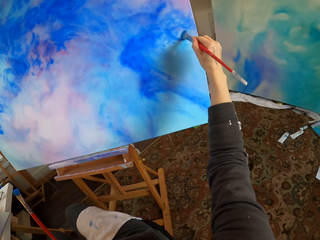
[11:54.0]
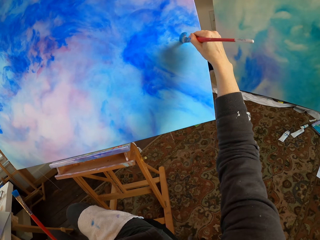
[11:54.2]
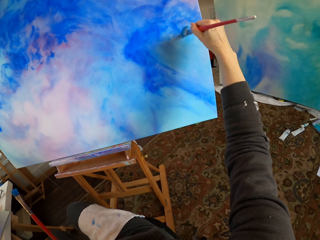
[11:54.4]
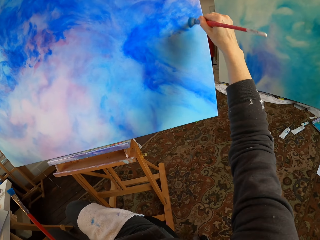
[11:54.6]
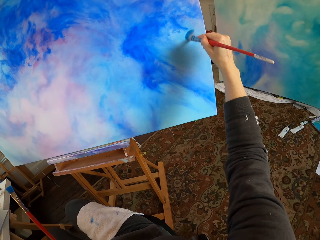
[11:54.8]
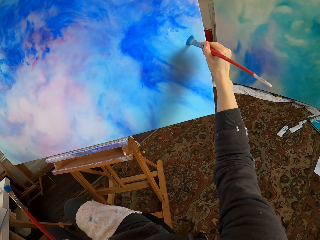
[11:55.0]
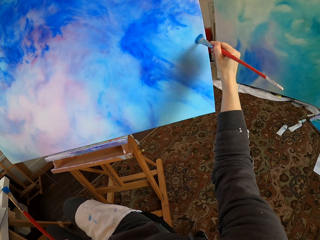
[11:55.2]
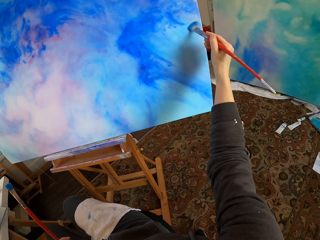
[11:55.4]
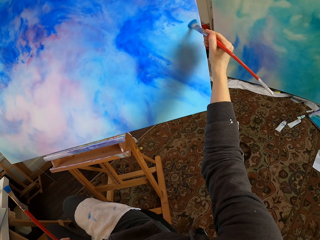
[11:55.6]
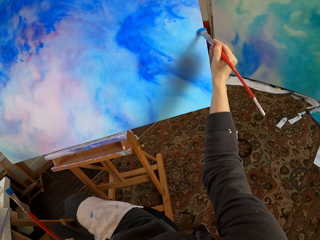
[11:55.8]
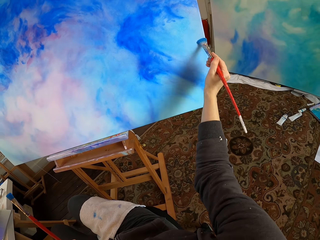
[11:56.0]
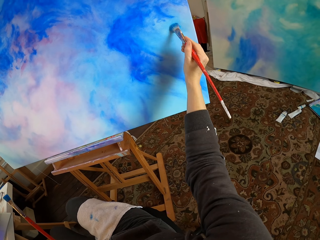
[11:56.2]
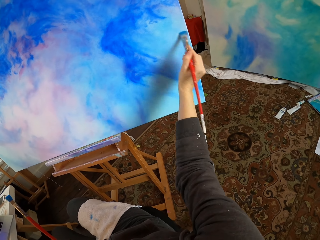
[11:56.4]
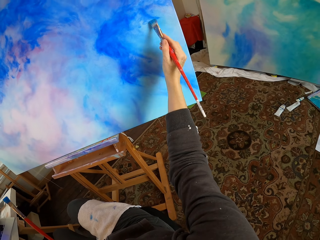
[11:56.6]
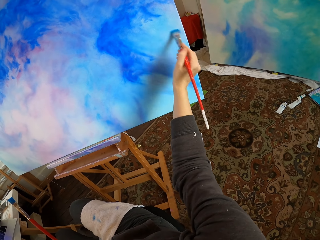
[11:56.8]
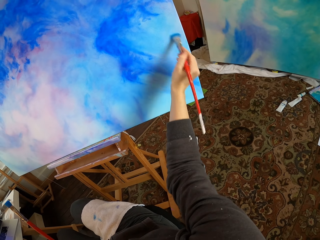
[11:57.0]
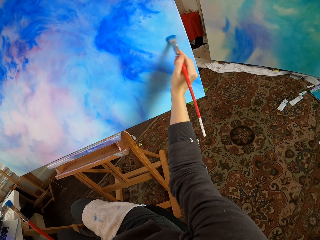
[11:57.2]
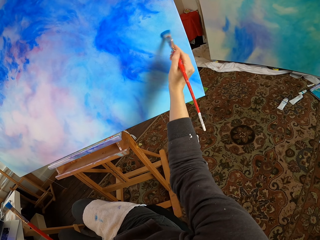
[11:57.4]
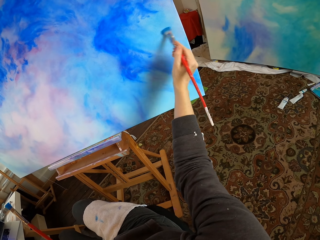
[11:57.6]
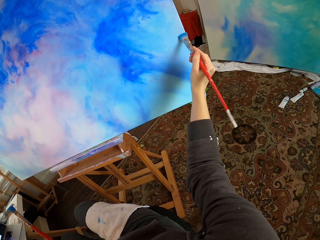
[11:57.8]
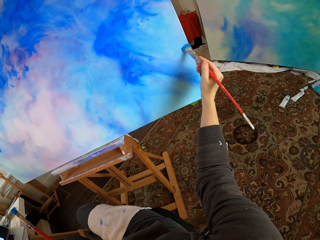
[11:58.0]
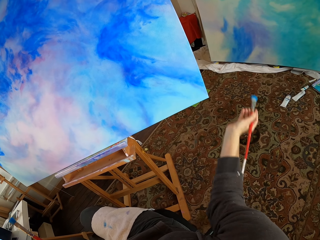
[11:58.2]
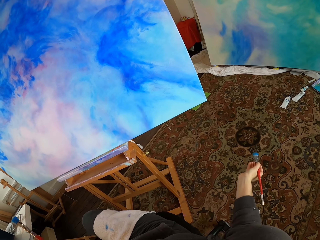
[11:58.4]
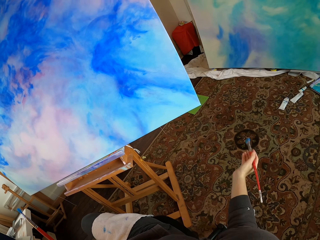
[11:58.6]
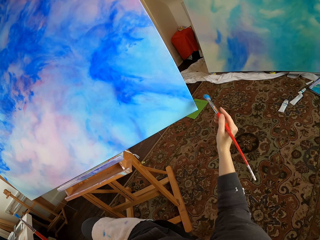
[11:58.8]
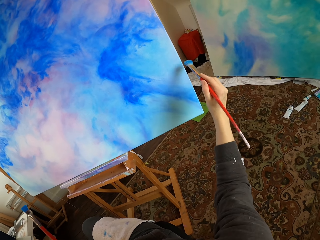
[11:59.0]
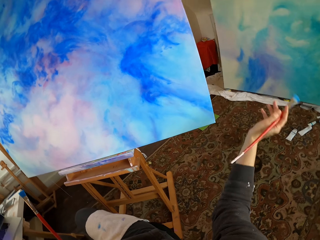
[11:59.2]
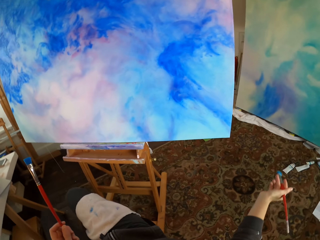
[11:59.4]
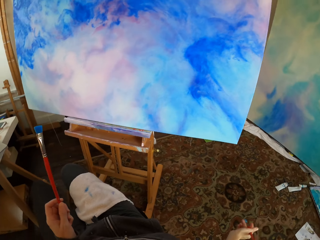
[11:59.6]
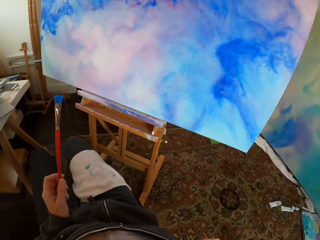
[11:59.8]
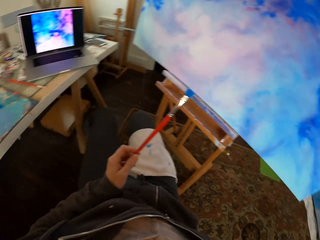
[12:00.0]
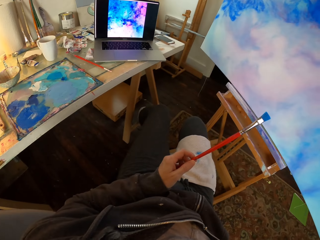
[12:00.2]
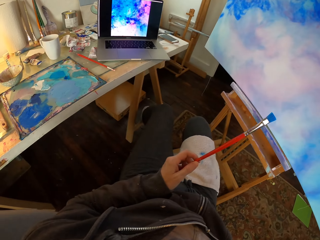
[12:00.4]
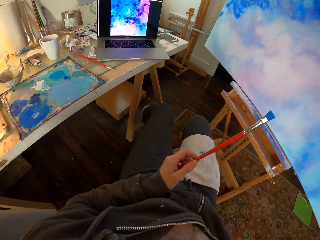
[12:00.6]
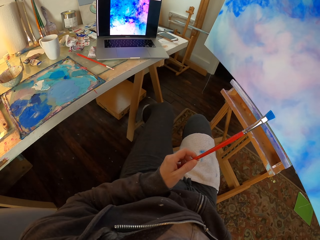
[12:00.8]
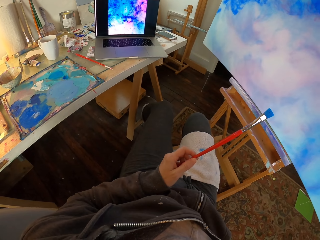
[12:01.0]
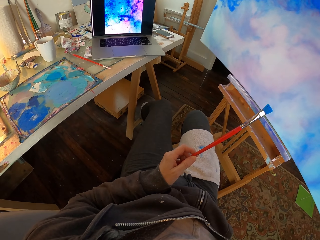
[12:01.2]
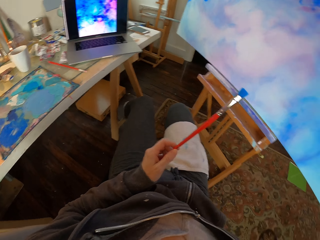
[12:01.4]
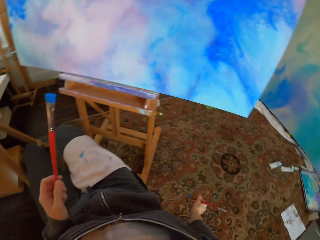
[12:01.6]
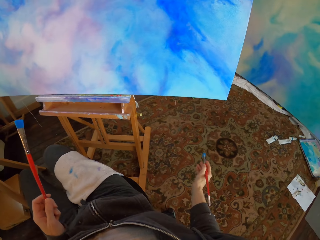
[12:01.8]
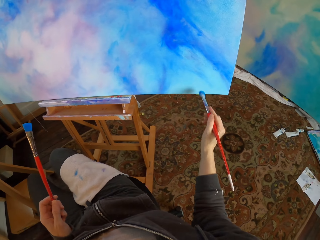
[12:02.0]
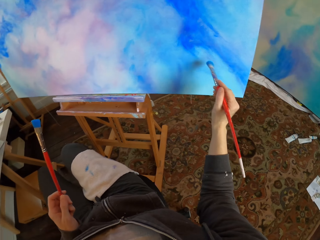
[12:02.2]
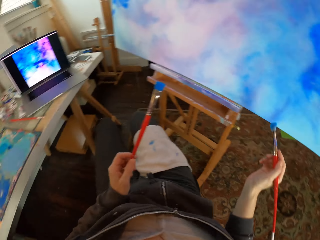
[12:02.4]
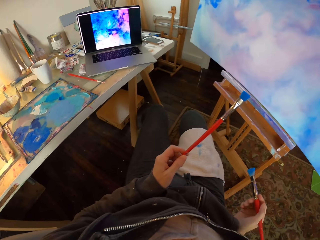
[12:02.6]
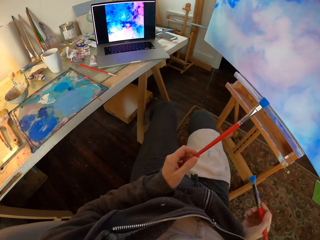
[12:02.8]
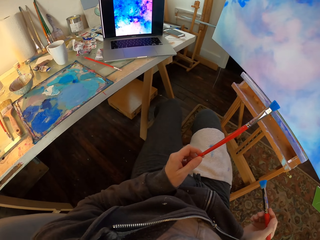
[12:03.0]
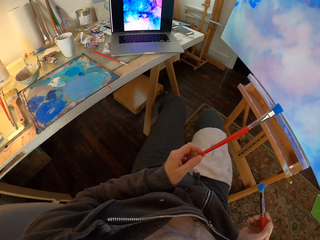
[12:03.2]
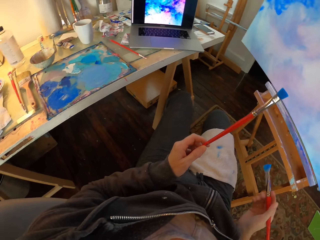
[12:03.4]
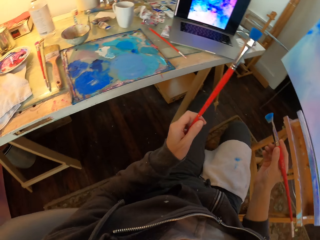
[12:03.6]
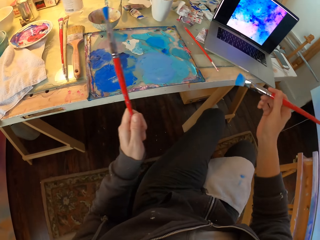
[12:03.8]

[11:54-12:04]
The camera wearer drops his hand carrying the paint brush. He puts the paint brush close to the board. He drops his hand carrying the paint brush. He places his brush on the painted board.

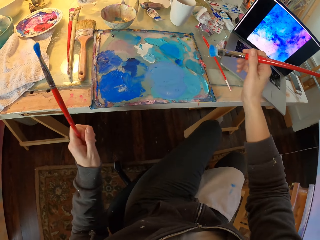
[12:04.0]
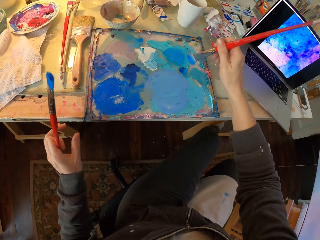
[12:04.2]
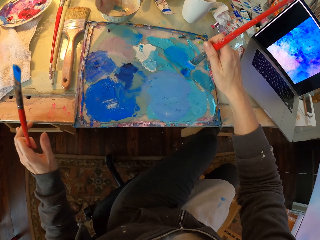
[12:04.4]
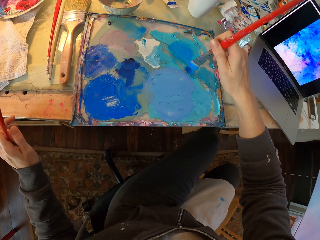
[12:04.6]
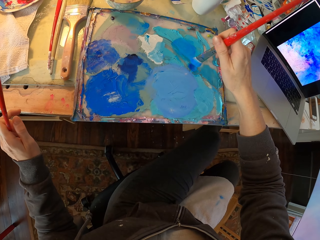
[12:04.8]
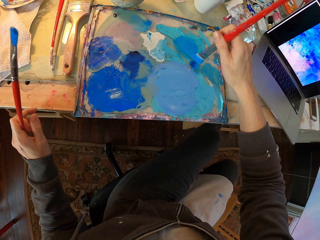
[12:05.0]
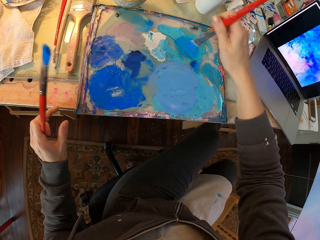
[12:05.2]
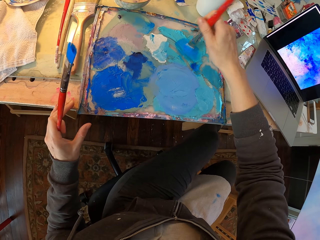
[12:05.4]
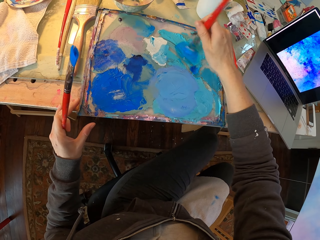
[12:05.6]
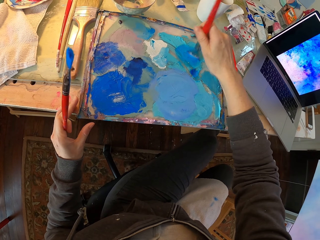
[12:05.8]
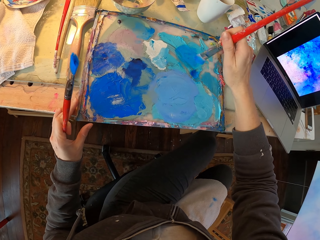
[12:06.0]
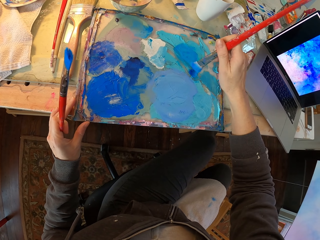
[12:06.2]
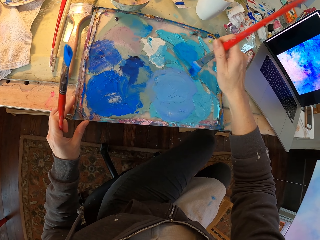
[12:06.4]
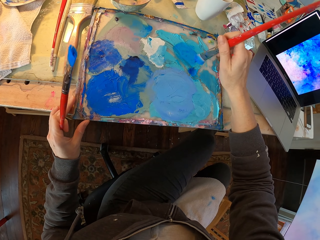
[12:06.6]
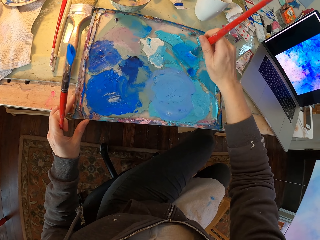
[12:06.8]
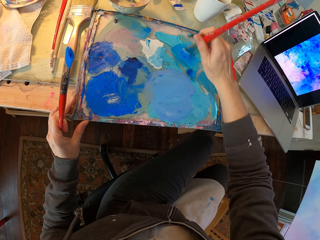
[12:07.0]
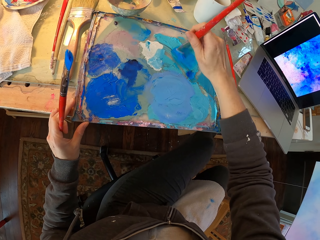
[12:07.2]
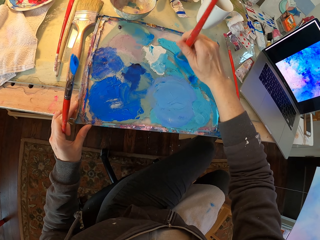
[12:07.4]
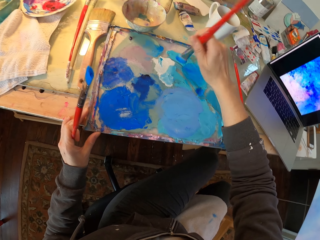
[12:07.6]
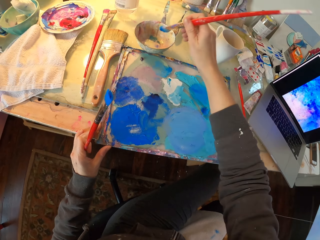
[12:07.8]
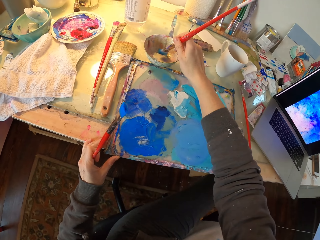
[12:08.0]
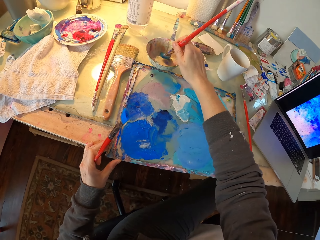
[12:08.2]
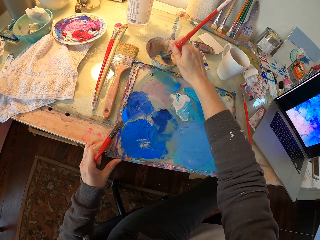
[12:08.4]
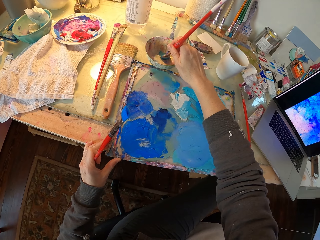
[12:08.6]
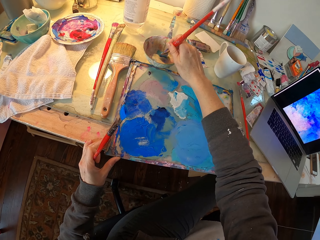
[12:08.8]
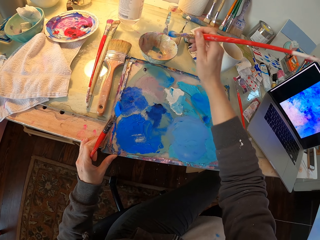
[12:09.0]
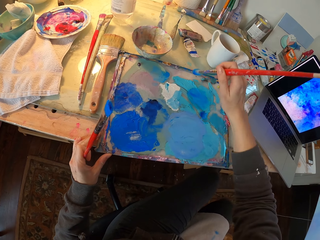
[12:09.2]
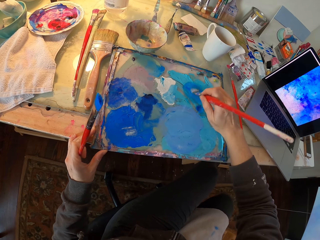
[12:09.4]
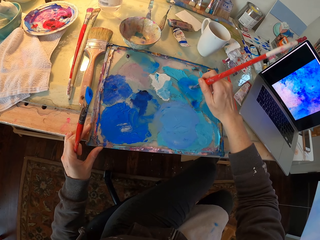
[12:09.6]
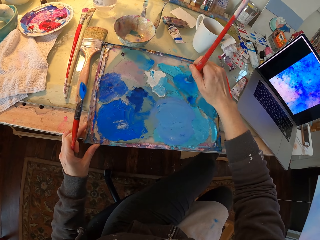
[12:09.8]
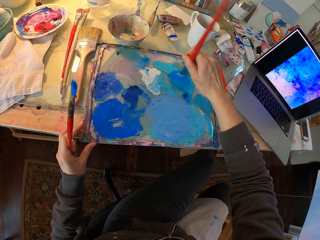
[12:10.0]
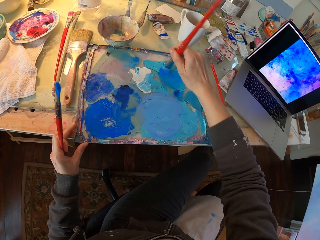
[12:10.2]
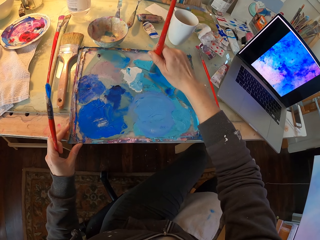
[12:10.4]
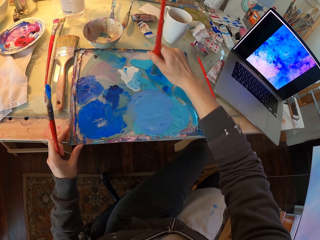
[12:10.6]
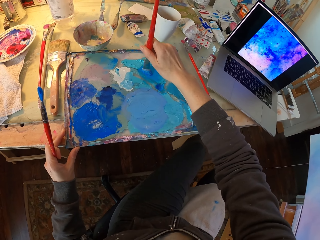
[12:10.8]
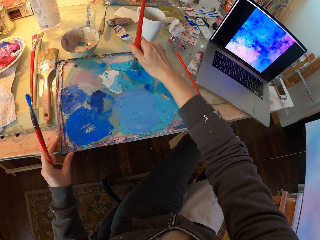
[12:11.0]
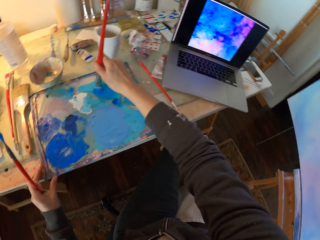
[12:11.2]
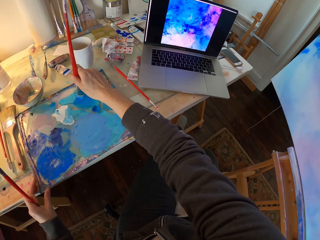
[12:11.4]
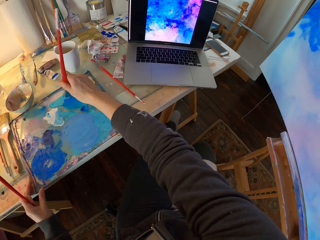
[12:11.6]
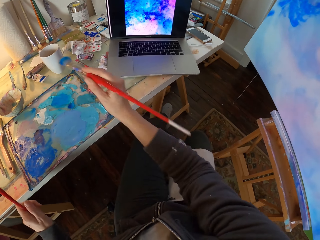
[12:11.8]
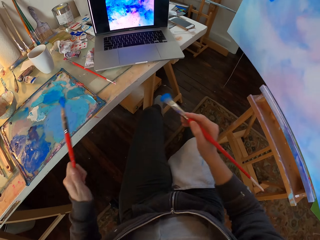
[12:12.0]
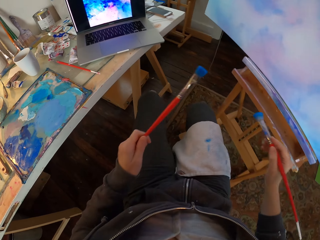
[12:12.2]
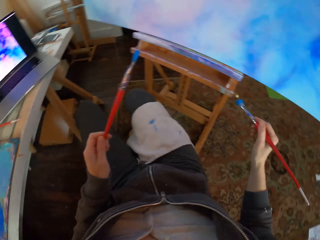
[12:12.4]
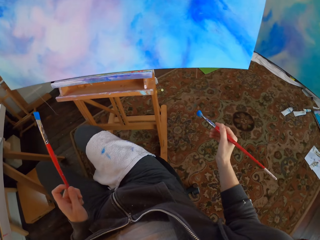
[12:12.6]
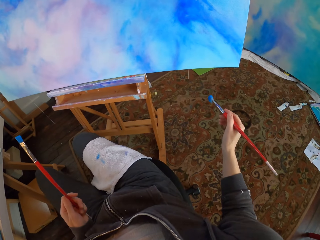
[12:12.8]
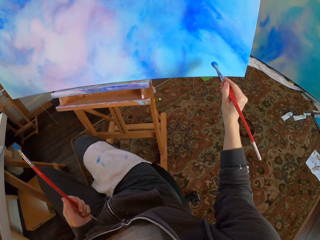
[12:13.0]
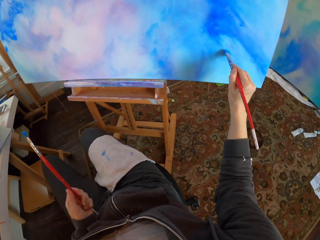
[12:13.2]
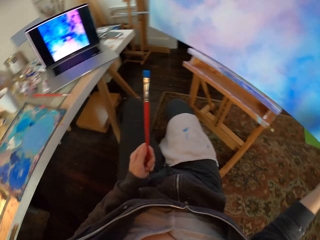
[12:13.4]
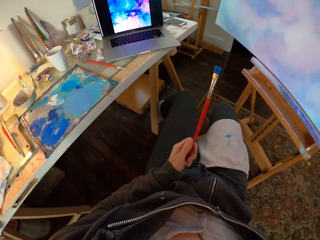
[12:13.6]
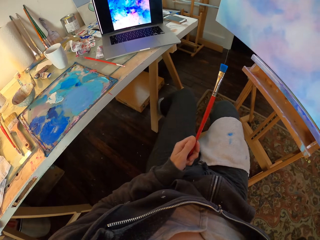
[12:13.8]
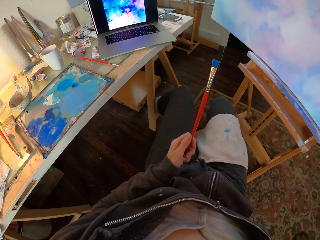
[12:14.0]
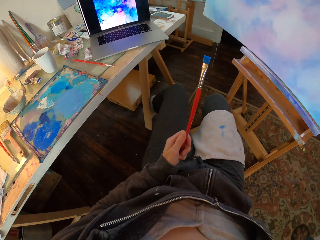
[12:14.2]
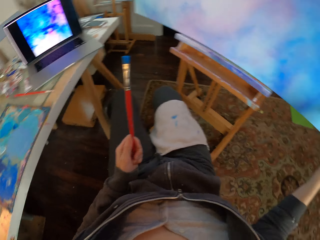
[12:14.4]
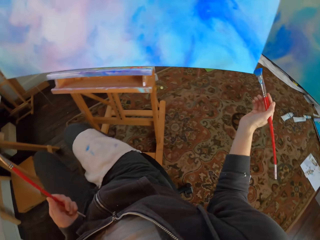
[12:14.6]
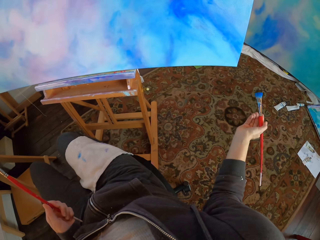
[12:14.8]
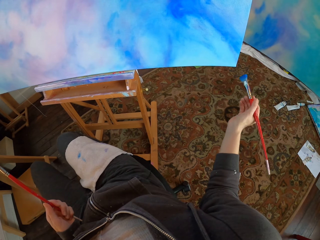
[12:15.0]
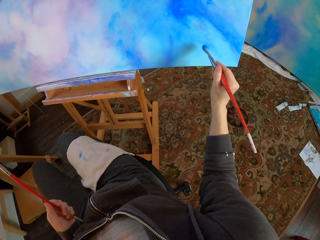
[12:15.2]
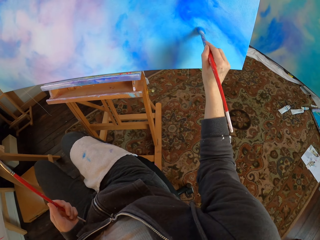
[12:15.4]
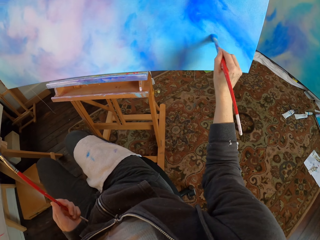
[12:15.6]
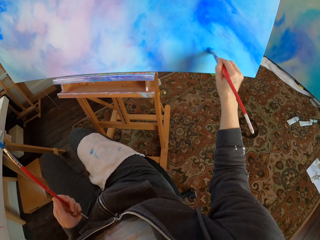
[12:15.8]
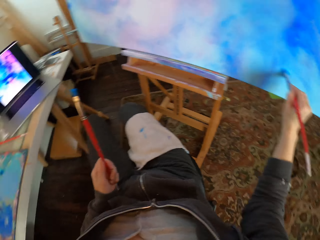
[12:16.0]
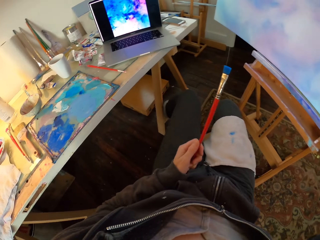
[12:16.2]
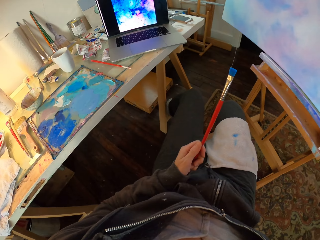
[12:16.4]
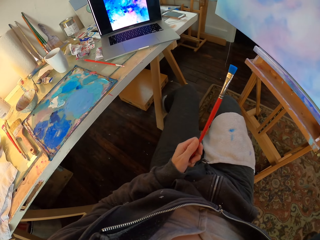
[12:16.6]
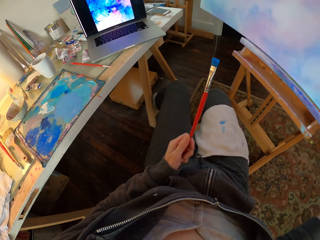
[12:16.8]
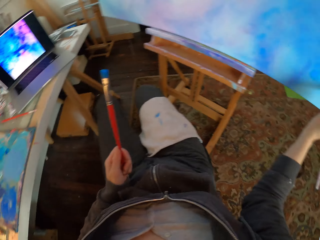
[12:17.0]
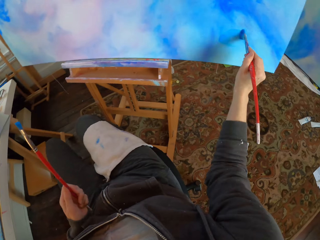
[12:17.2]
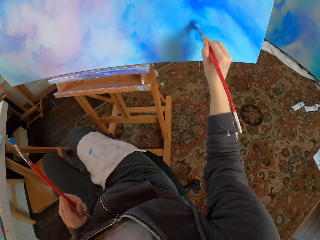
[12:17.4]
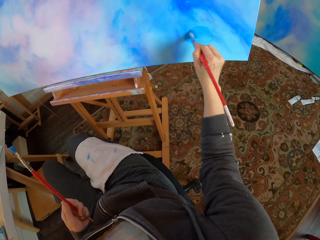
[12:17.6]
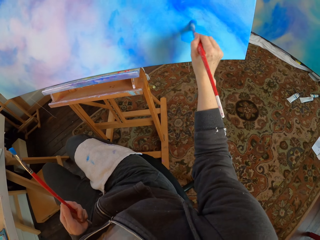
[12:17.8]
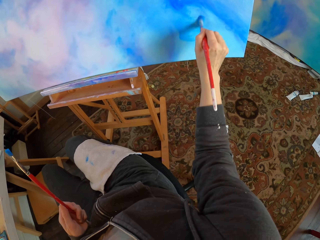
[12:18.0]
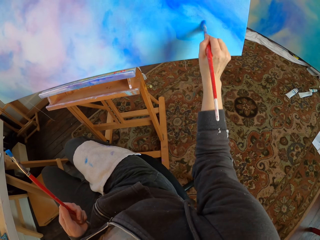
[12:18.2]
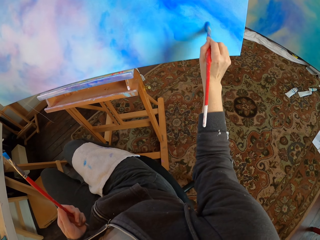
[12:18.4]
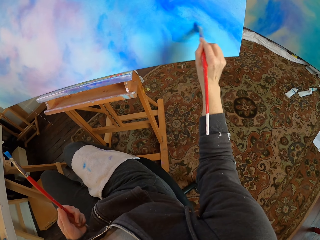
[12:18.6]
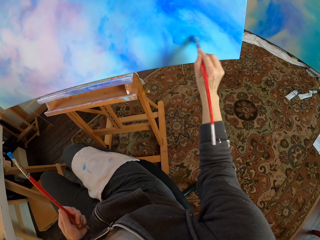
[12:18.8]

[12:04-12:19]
The camera wearer dips the brush in the paint pallet. He dips the paint brush in the bowl containing a paint. He dips the brush in the paint pallet. He removes the paint brush. He paints the board using the paint brush. He drops his hand. He paints the board.
